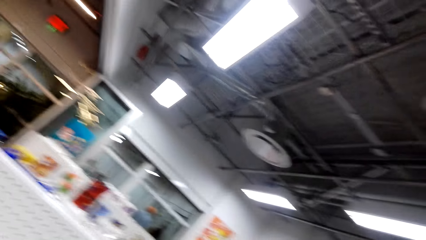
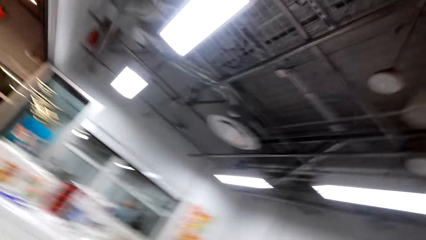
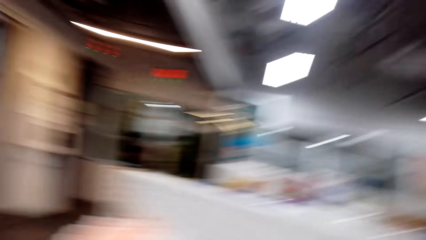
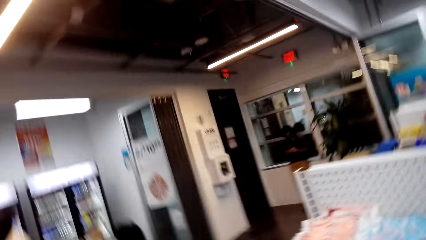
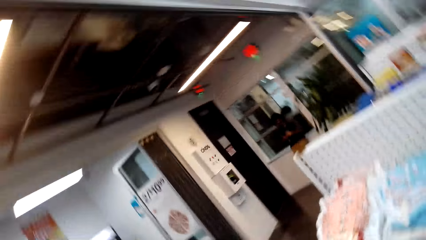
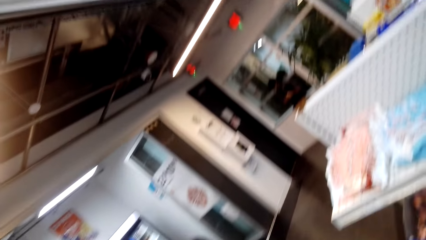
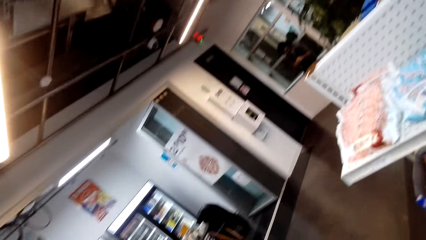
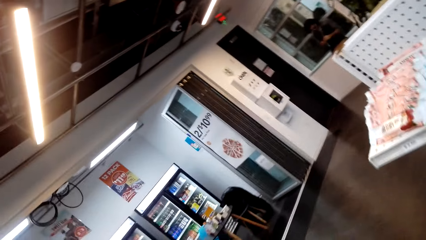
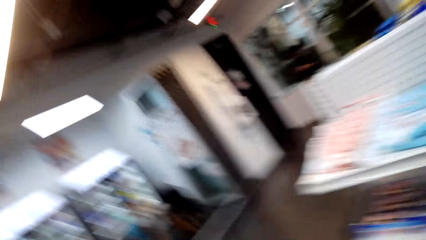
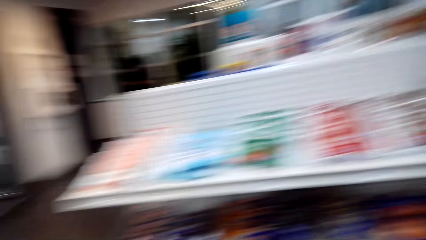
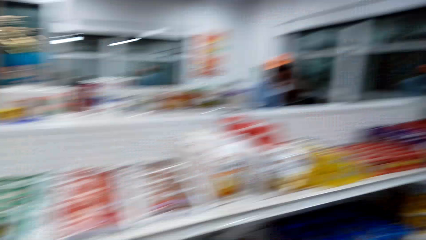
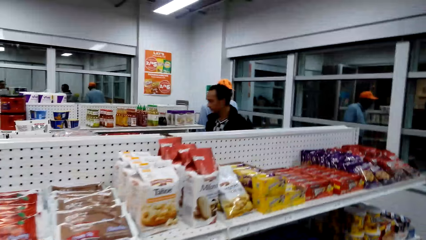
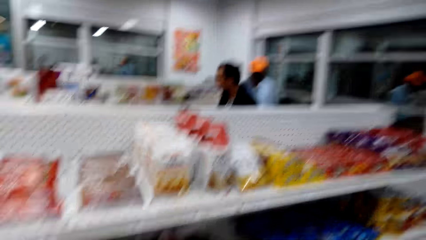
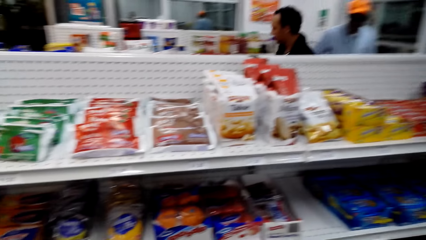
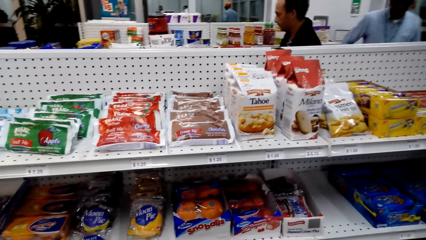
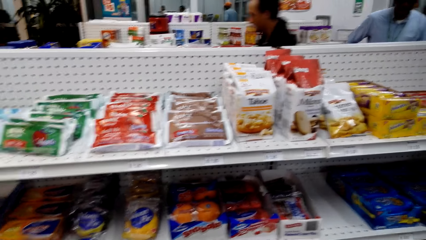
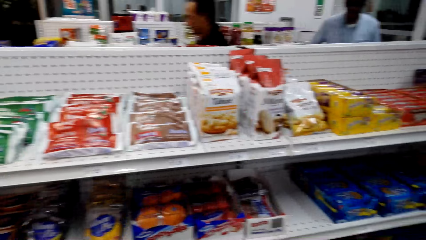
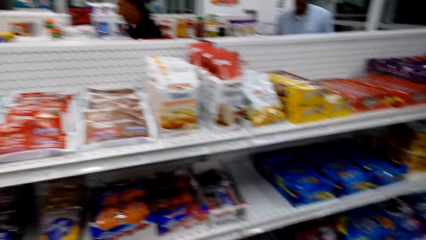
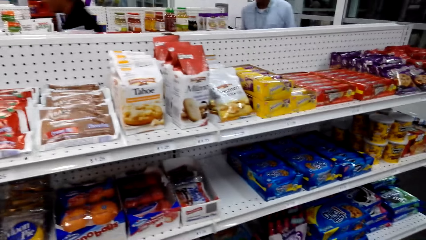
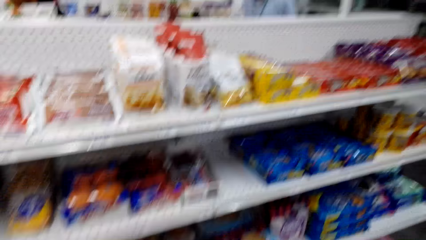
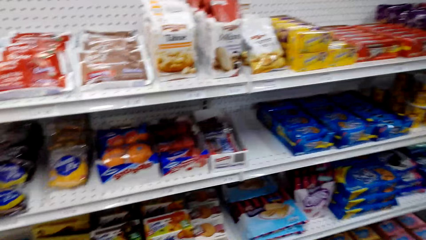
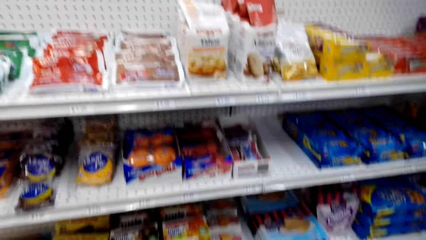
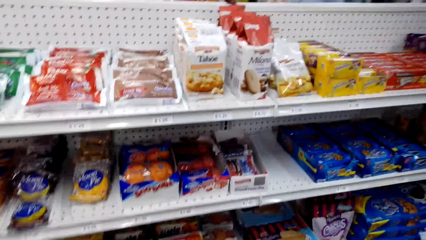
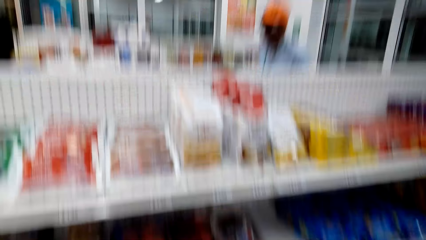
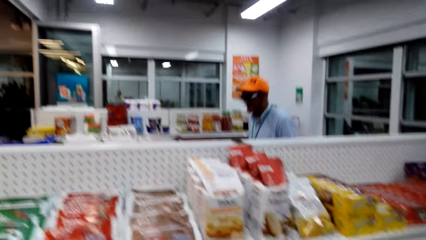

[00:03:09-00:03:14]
The camera wearer looks around. They look at the shelf.

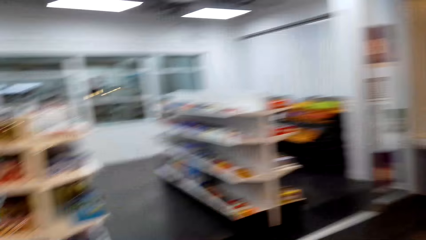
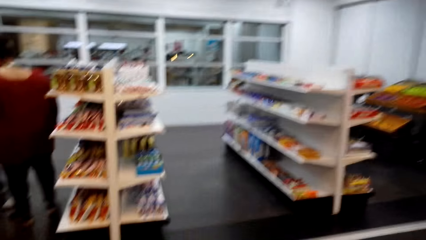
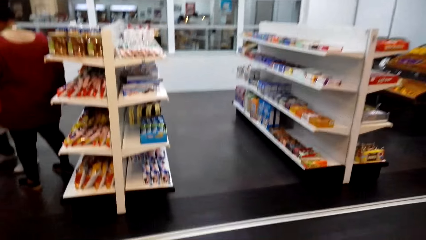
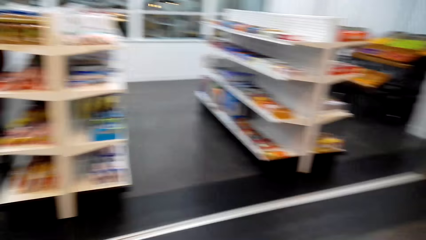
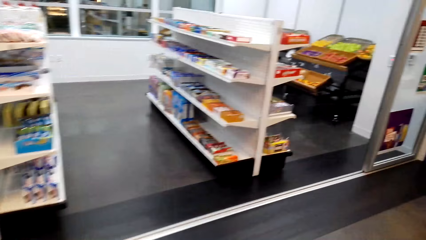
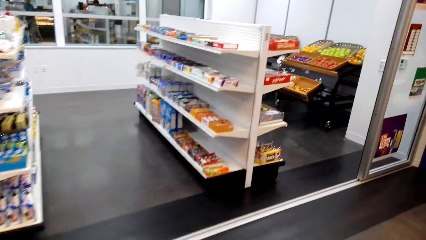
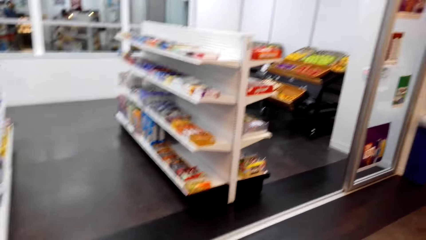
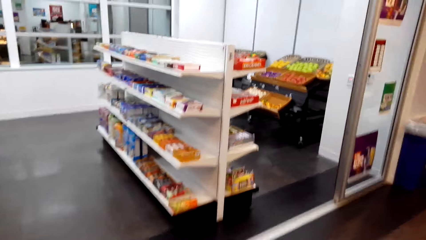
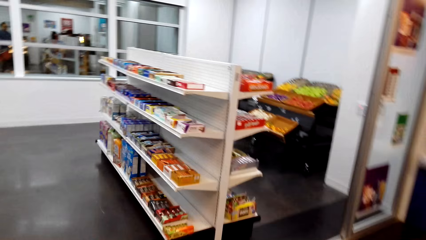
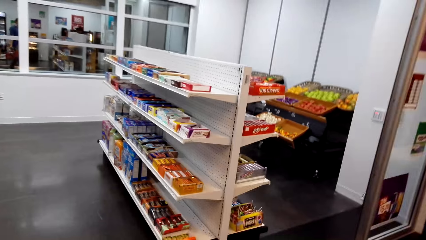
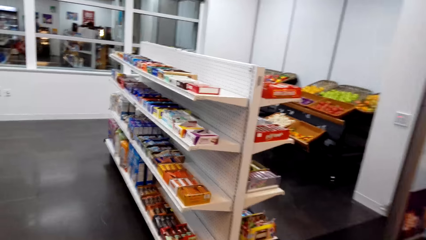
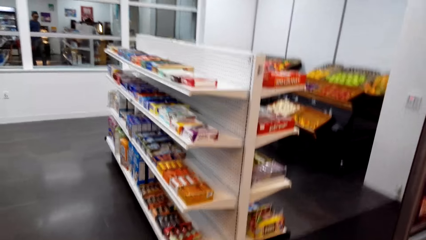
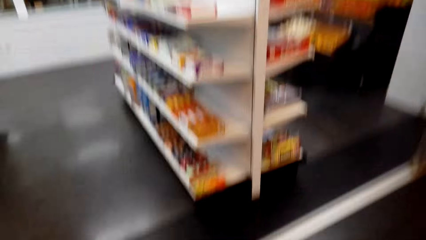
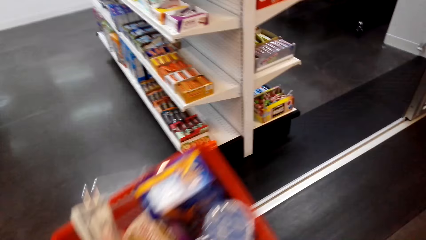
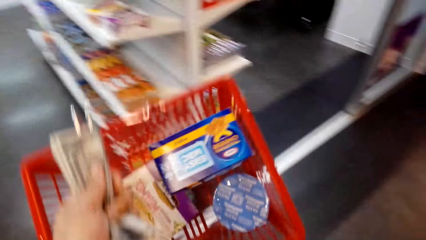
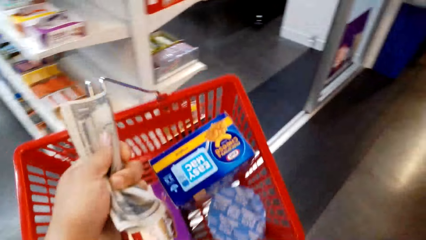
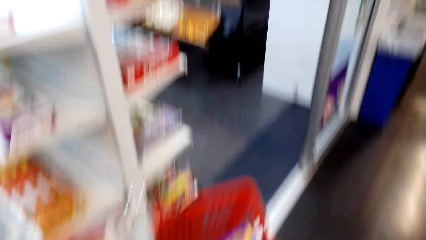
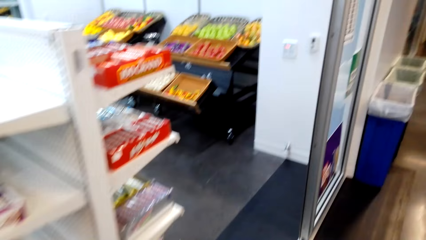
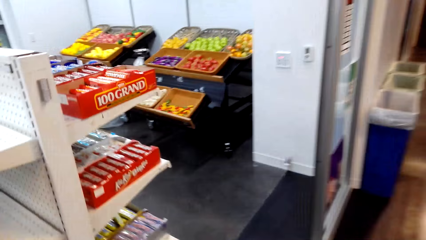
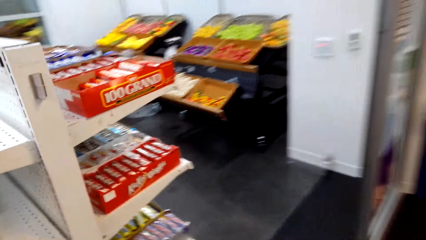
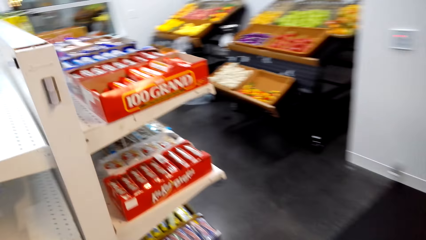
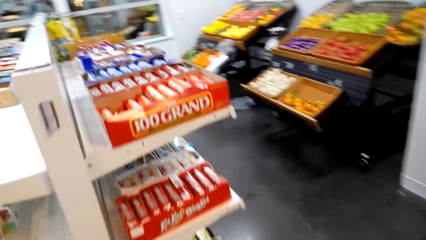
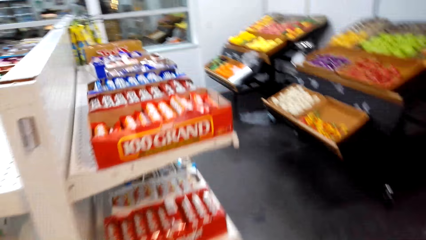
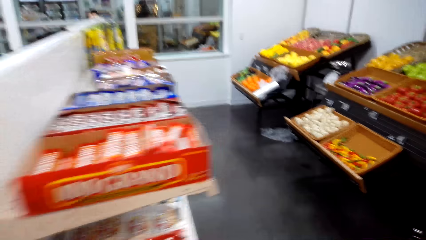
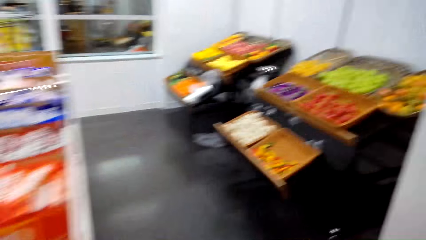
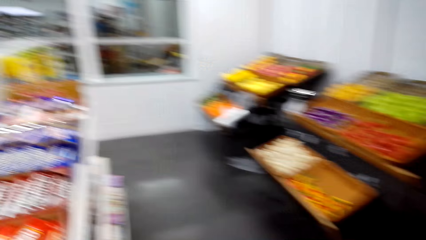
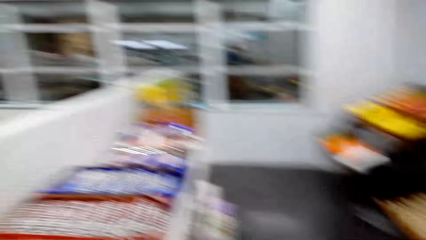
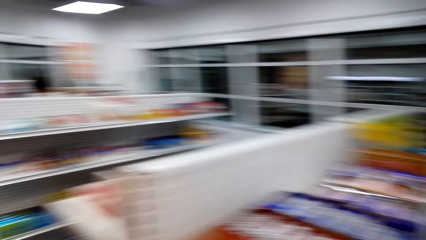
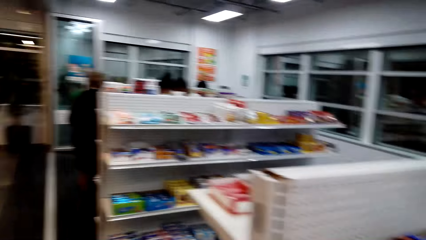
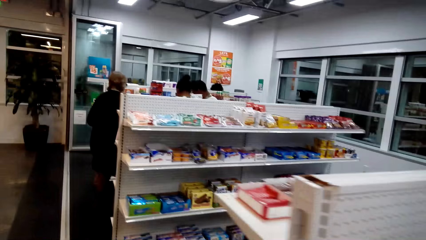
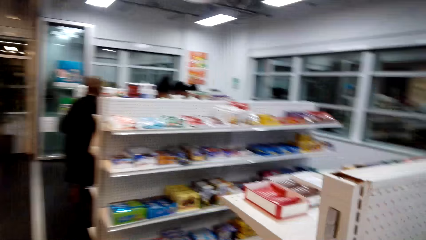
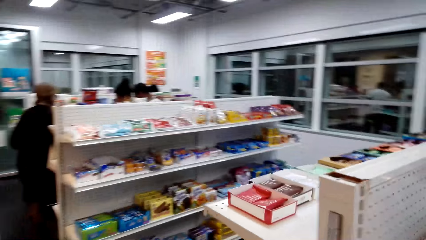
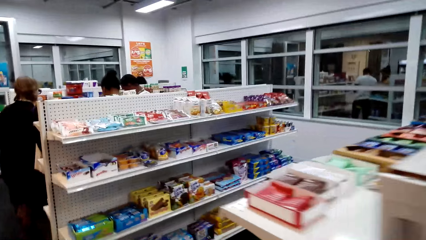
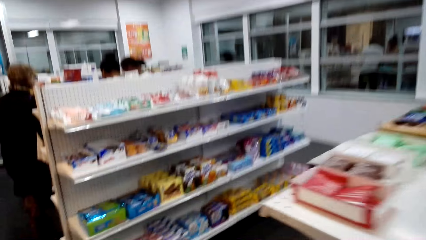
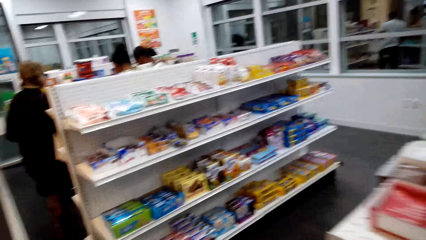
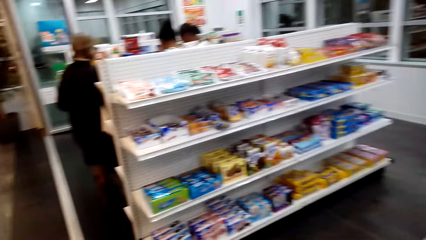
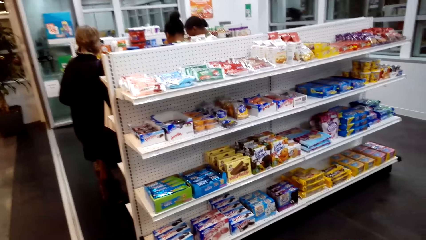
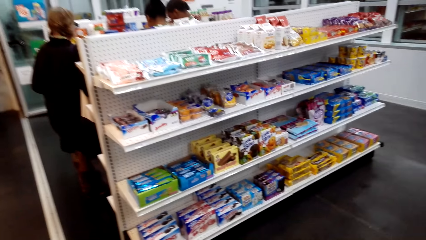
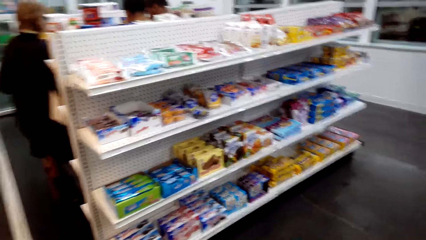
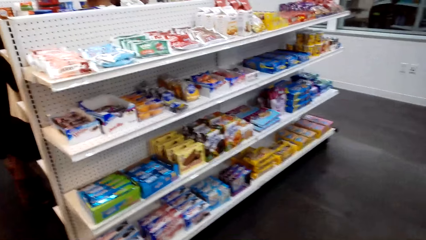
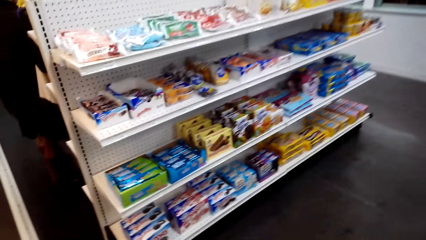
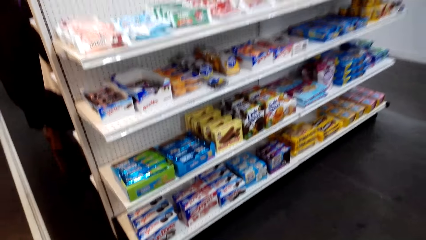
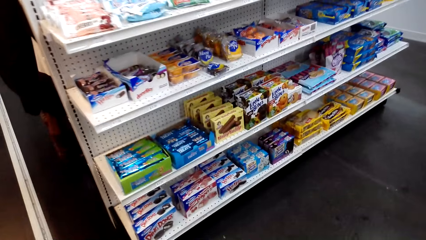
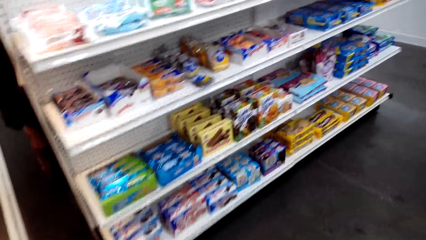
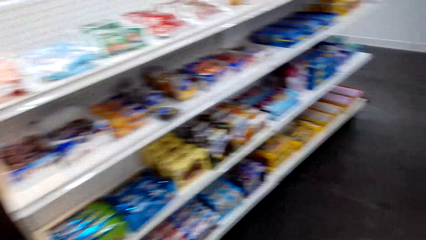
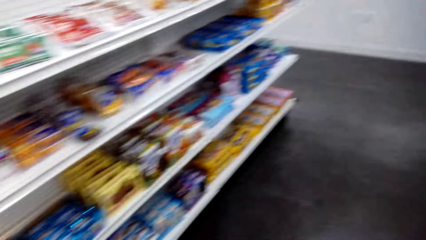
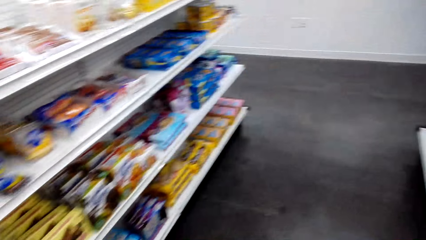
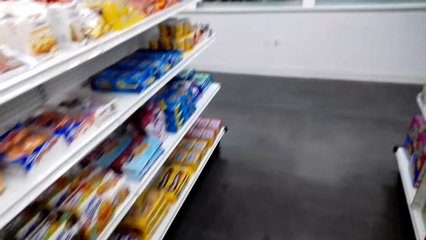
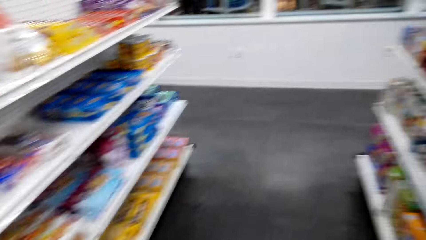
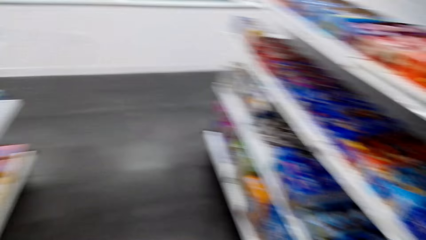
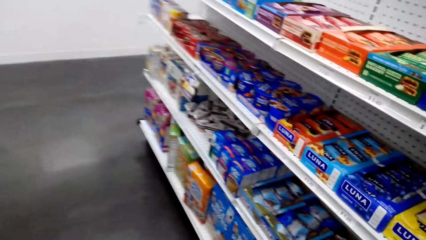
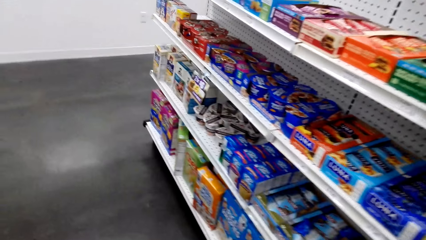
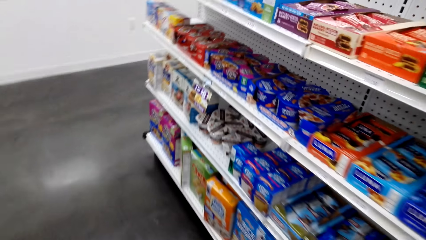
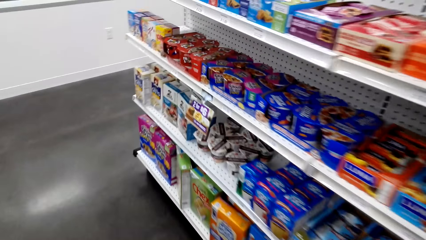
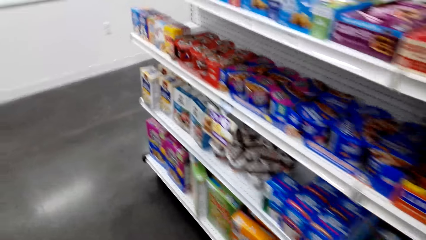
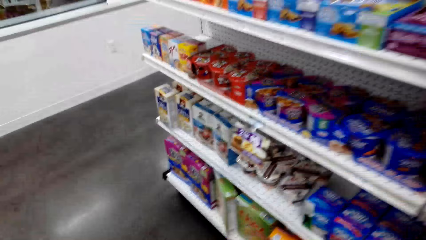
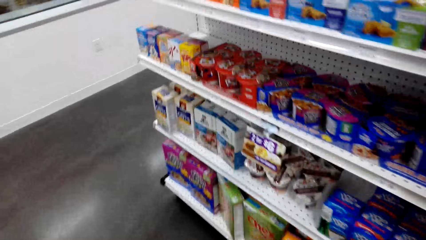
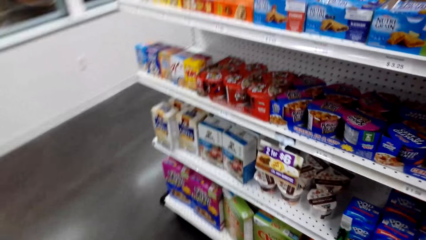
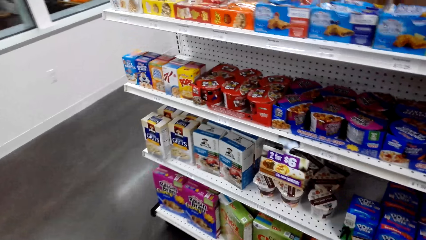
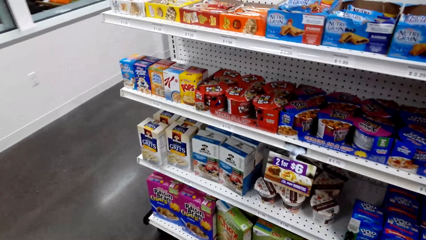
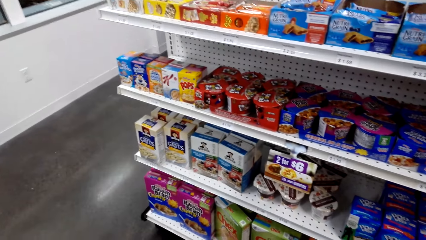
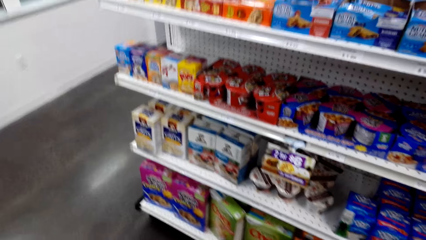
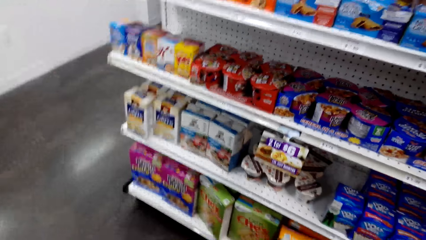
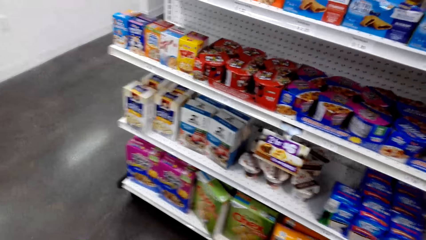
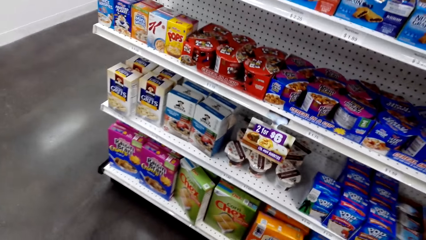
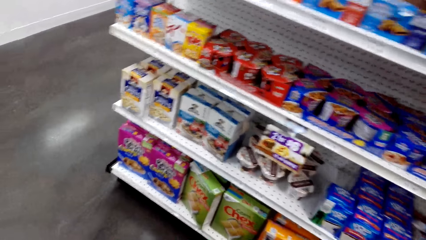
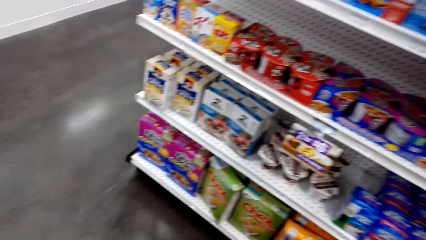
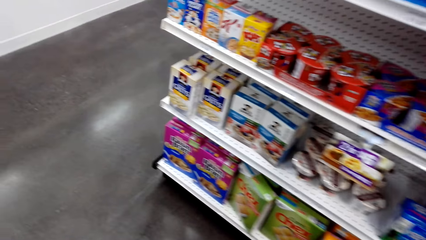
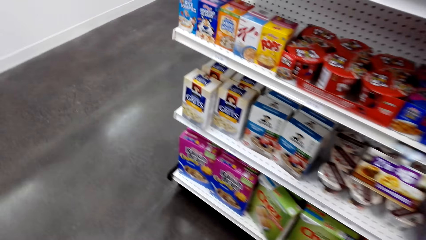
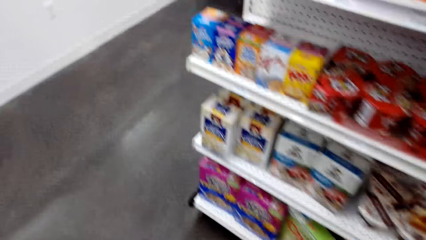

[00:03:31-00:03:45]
A man stands at the counter. A woman looks around. The camera wearer looks around. They hold a shopping basket. They look at the shopping basket. They walk around. The woman looks around. The camera wearer looks at the shelf. They look around. They look at the shelf again.
